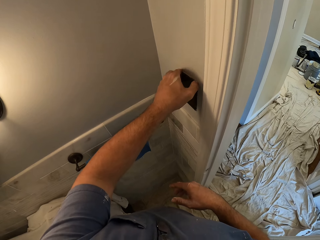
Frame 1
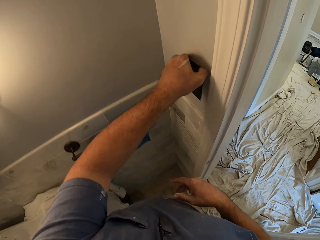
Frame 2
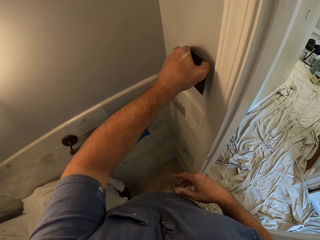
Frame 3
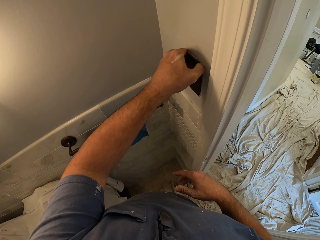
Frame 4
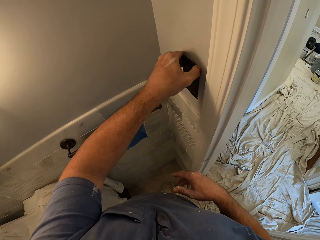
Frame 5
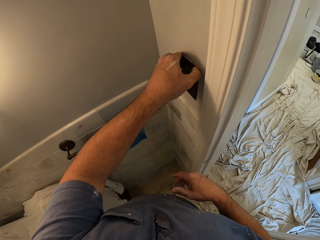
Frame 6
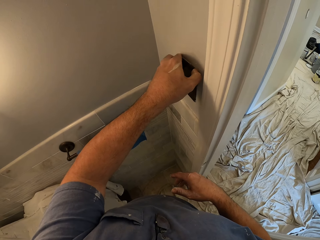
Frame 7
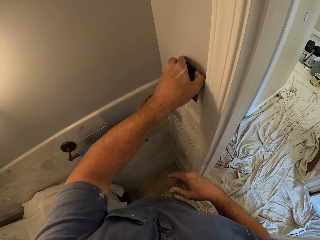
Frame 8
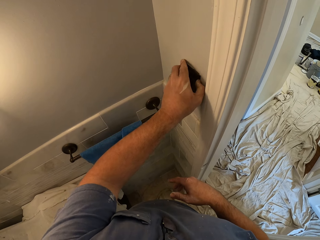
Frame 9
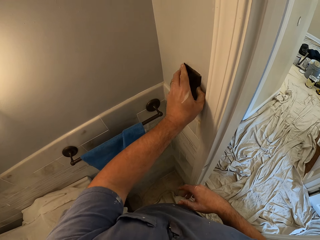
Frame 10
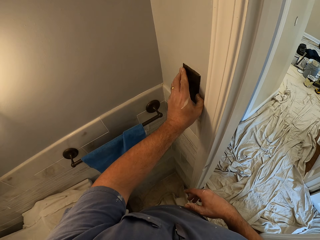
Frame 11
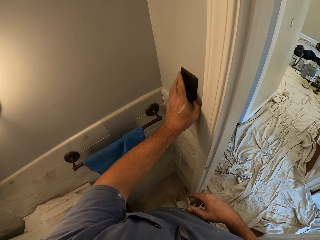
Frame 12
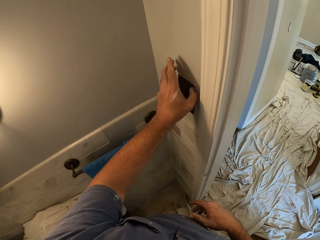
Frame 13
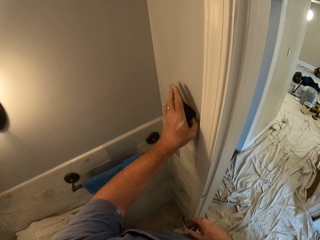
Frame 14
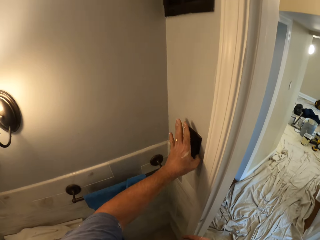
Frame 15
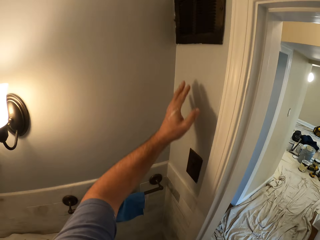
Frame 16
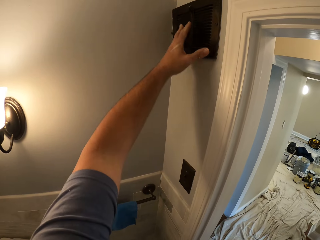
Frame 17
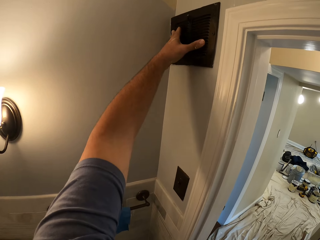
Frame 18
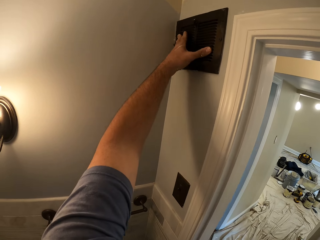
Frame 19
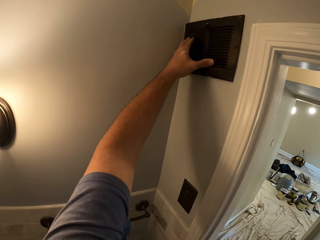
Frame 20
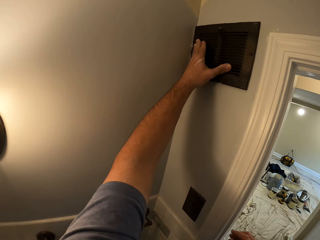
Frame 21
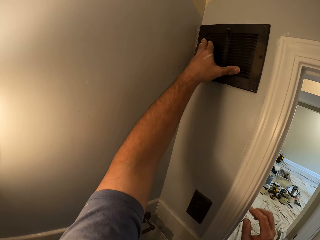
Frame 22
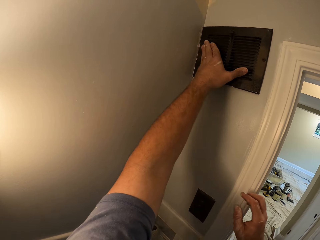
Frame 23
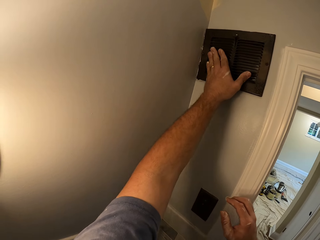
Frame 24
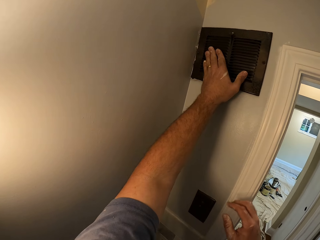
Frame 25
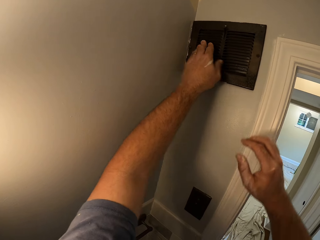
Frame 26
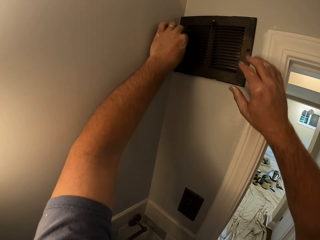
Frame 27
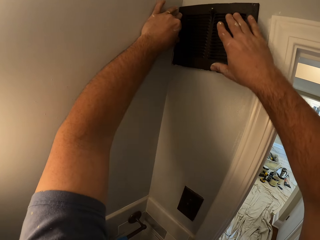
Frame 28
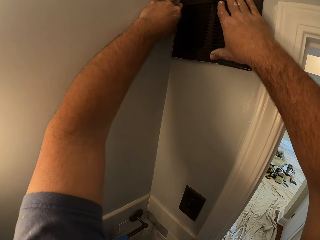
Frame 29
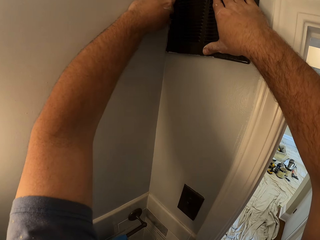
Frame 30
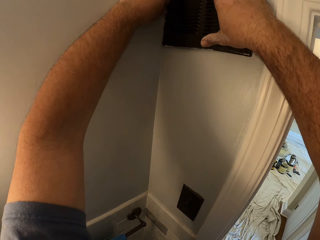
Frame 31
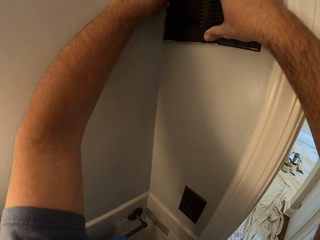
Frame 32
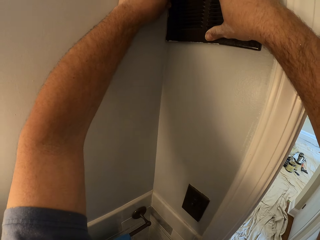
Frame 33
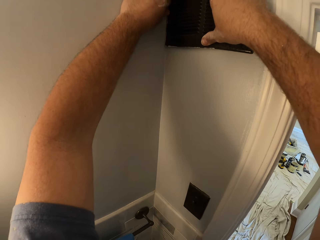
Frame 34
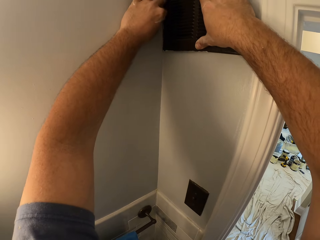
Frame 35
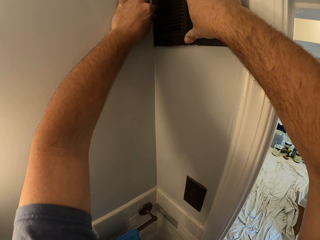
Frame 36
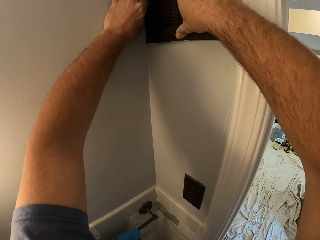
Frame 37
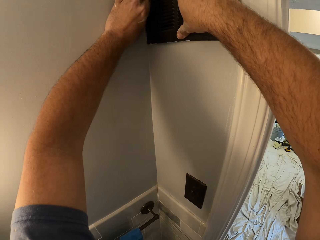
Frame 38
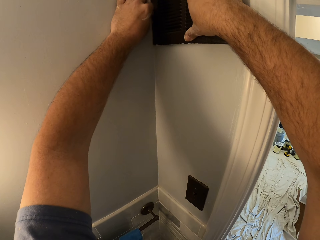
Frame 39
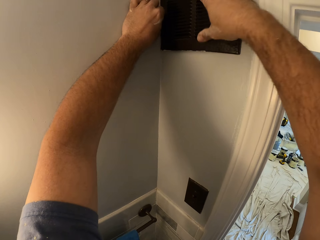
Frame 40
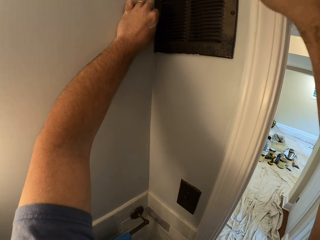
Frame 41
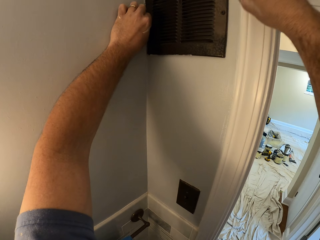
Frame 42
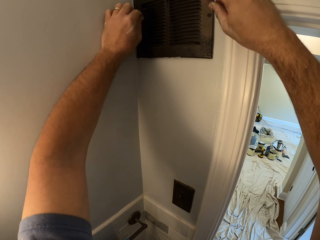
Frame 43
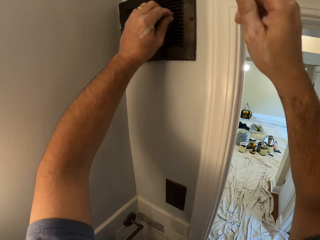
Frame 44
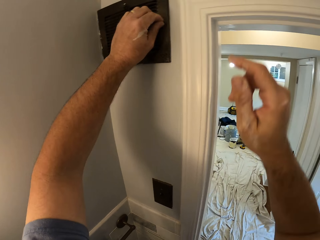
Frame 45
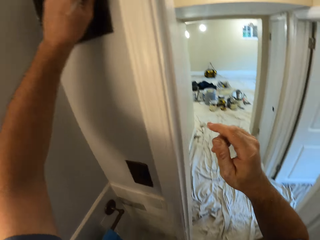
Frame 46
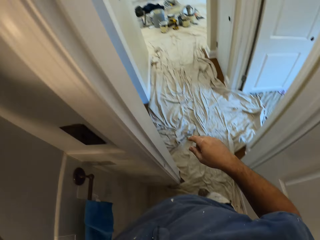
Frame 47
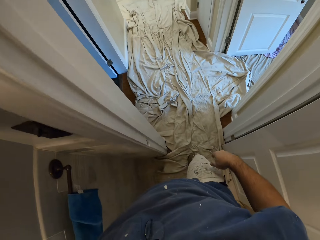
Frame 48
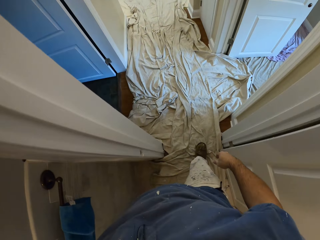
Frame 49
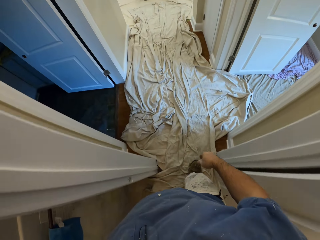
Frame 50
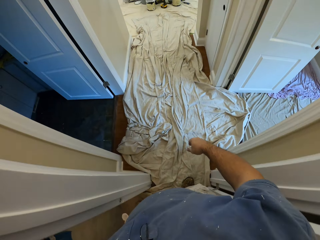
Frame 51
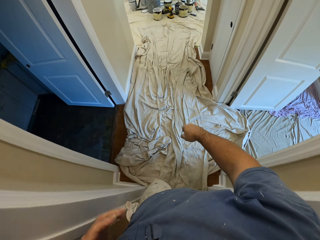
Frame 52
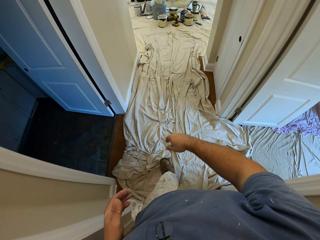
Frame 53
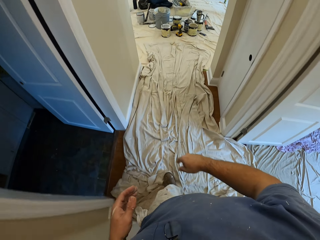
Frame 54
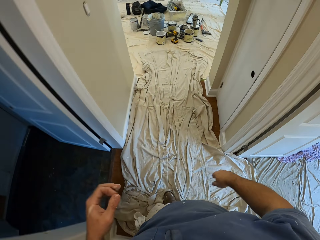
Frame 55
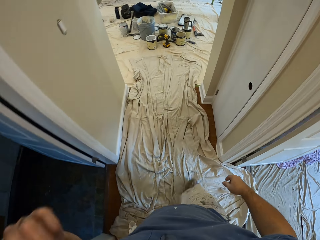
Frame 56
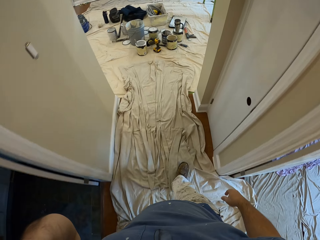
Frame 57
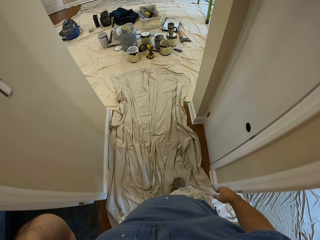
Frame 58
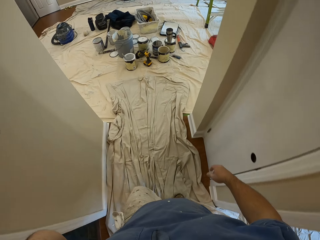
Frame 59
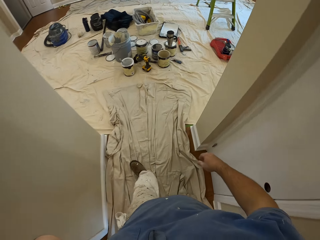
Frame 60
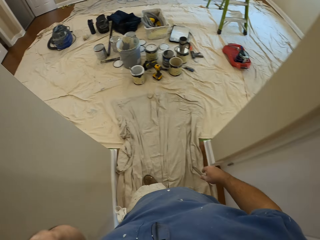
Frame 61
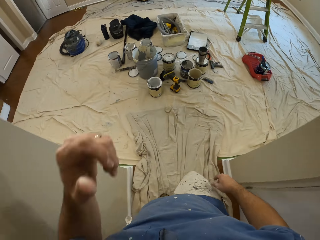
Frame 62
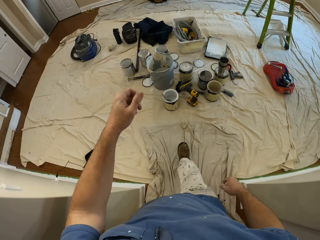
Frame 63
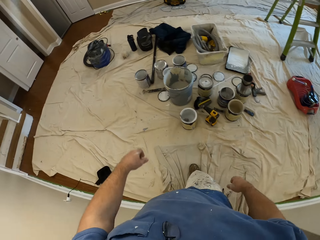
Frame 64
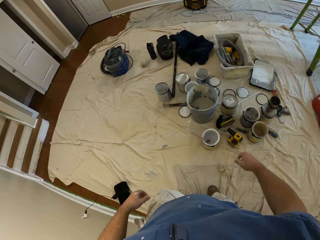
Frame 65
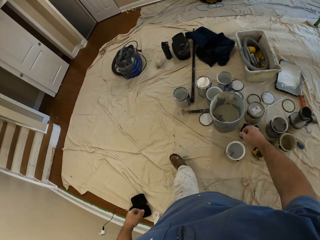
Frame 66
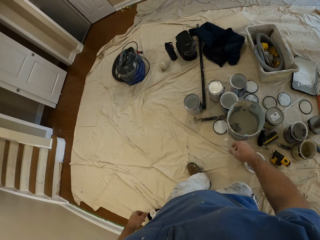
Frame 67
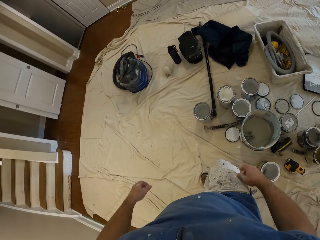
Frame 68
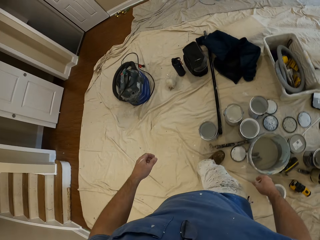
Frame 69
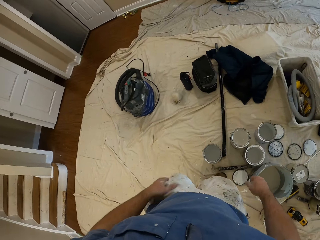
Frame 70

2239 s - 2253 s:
The camera wearer touches the socket breaker. He adjusts a vent cover with his left hand. He adjusts the vent cover with his hands. He touches the sconce switch with both hands. He walks around the room. He leaves the toilet room. He enters another room.

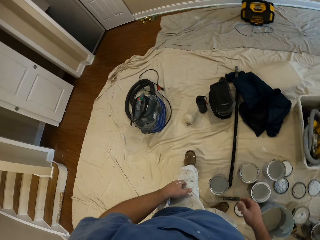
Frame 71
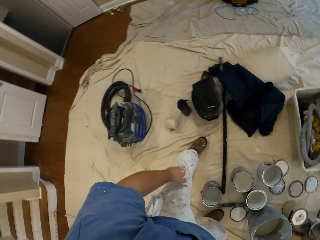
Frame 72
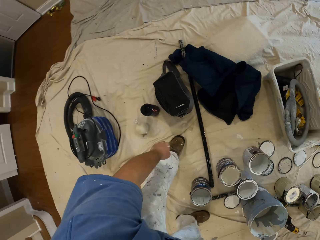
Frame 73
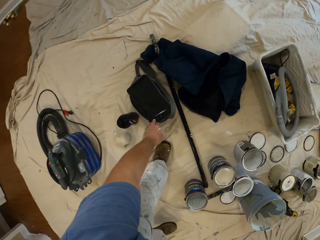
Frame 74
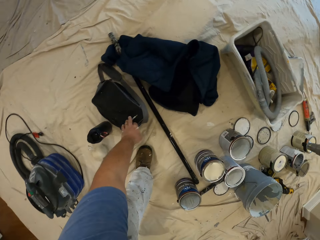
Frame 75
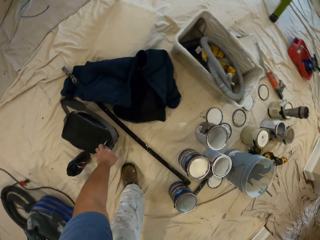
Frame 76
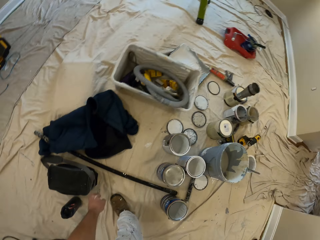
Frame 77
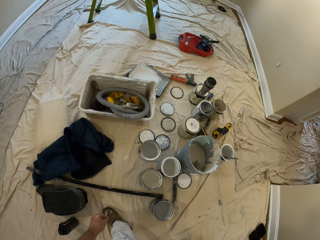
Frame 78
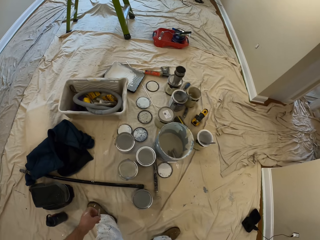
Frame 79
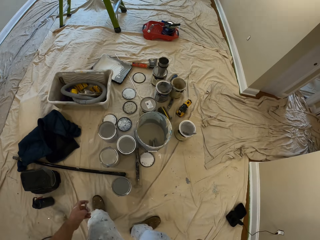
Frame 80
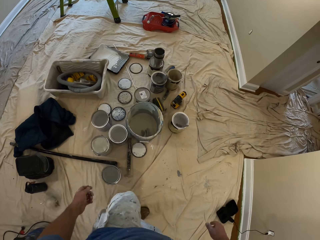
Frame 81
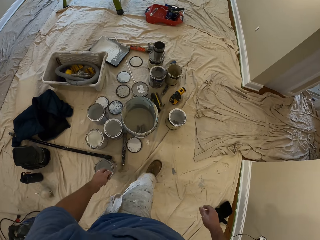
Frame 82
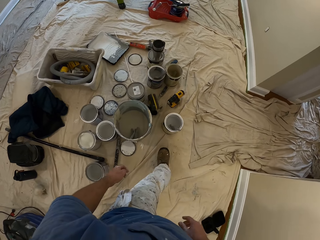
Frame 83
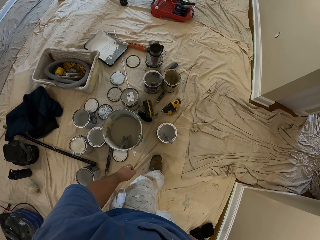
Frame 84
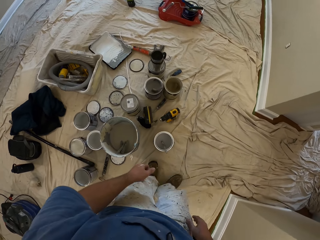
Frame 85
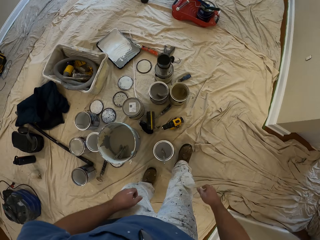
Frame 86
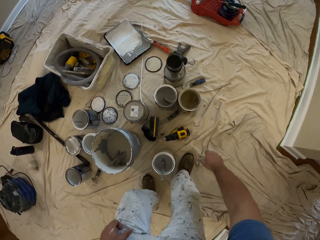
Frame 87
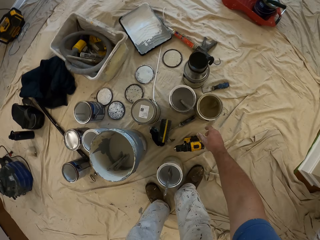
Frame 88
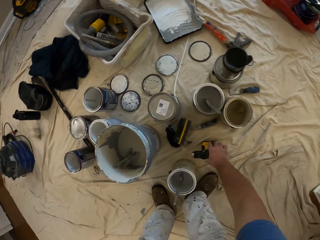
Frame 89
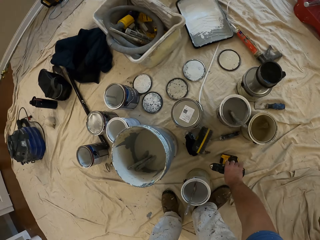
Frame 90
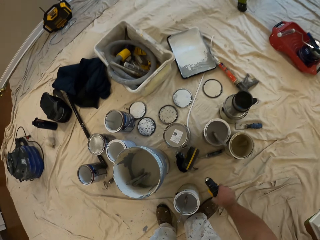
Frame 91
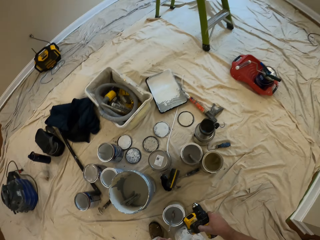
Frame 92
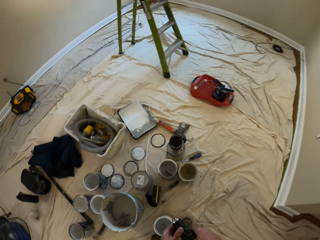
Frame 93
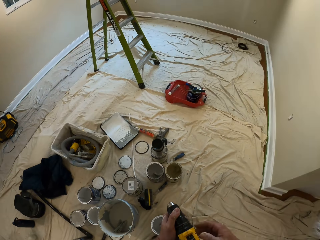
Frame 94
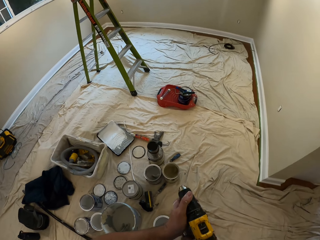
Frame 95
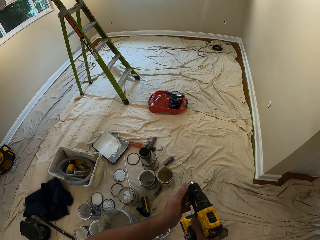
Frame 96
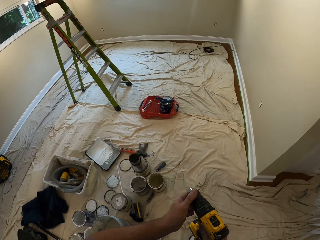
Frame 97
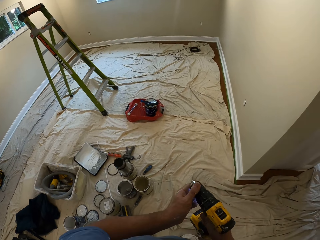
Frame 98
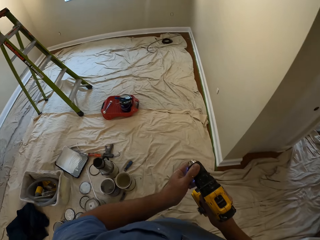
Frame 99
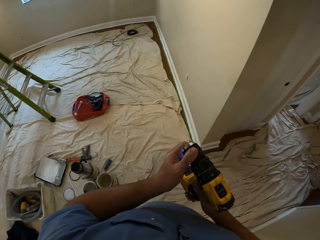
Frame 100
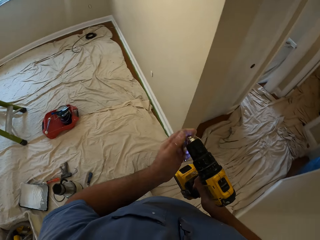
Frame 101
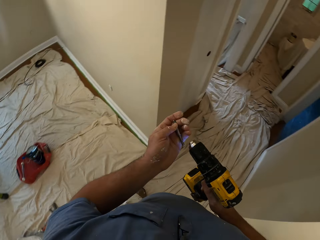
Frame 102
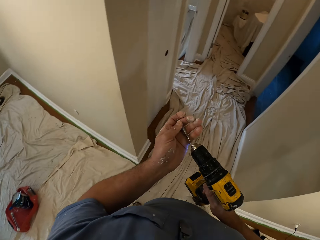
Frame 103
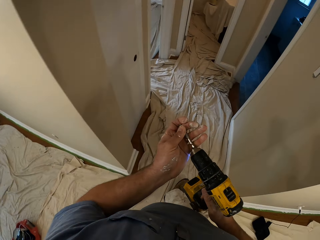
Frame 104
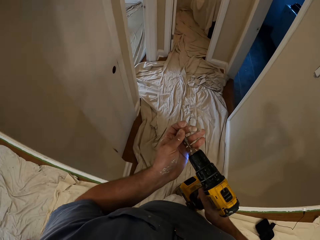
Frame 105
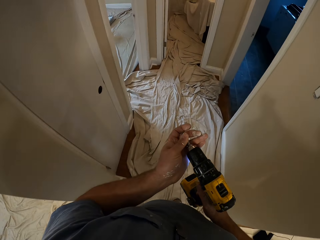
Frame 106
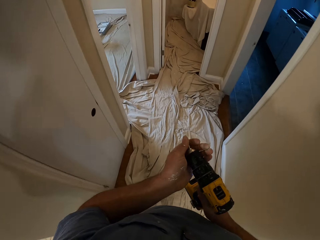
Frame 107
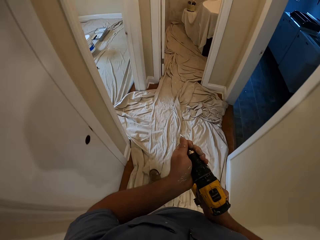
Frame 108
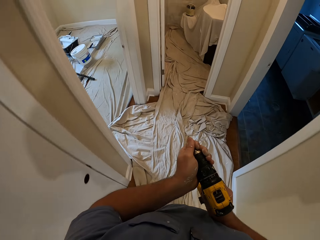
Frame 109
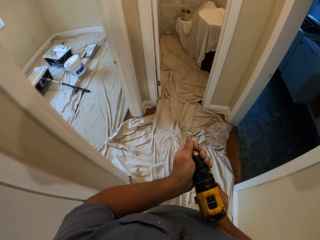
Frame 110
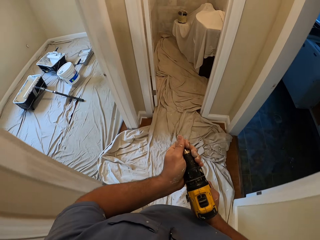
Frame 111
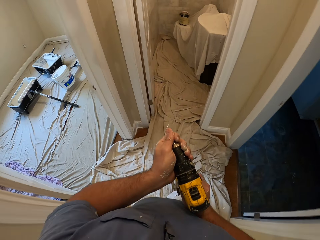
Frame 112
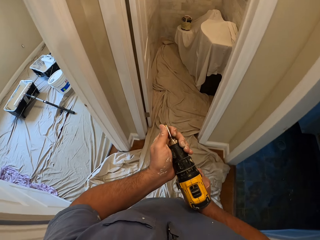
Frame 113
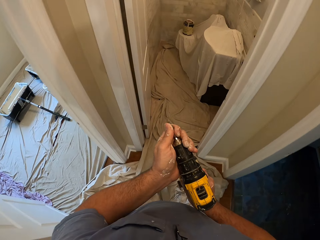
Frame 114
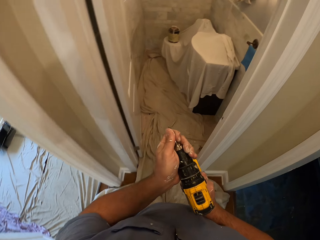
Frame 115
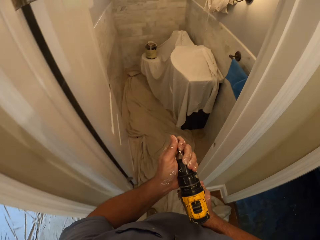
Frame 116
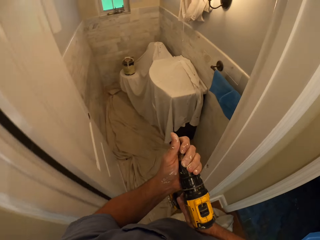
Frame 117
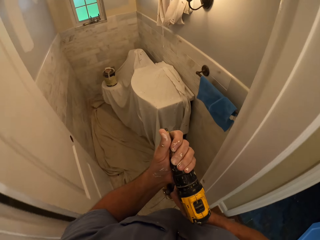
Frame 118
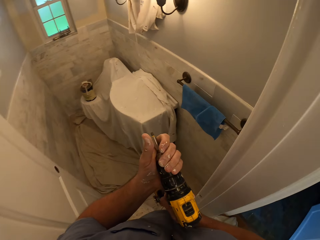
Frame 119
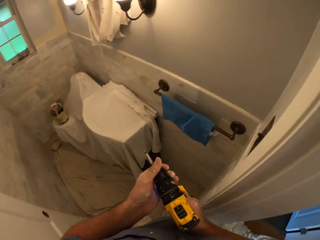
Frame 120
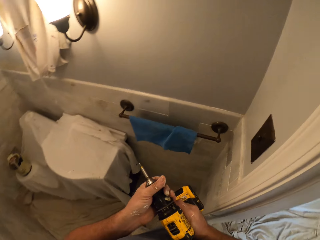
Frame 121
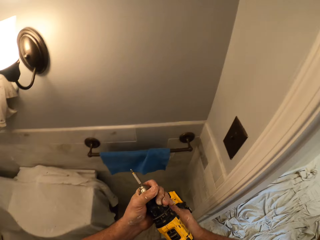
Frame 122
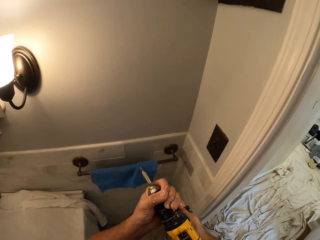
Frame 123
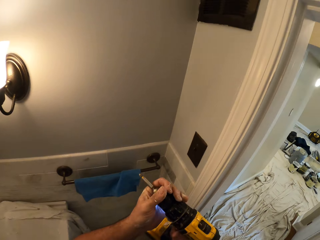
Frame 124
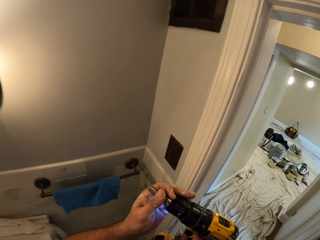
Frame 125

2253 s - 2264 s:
The camera wearer stretches his left hand towards a bag. He touches the bag. He walks around the room. He picks up a hand drill or electric drill from the floor with his right hand. He sets the hand drill with his hands. He touches the electric drill with both hands. He fixes a drill bit into the electric drill. He leaves the room with the hand drill. He walks around the room. He re-enters the toilet room with the hand drill in his hands.
